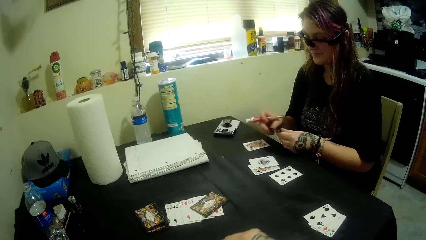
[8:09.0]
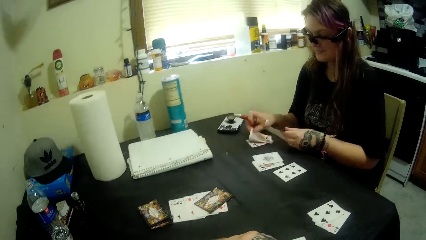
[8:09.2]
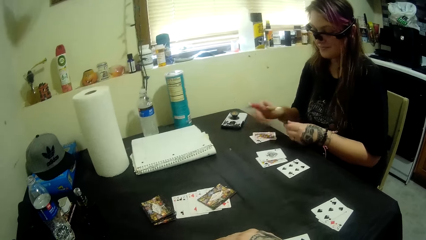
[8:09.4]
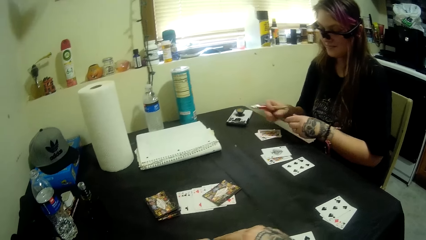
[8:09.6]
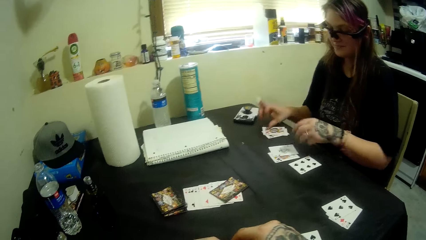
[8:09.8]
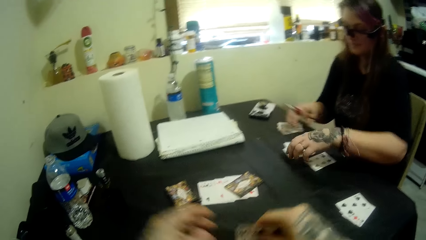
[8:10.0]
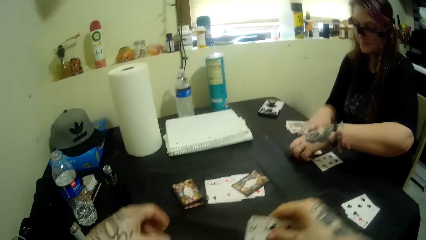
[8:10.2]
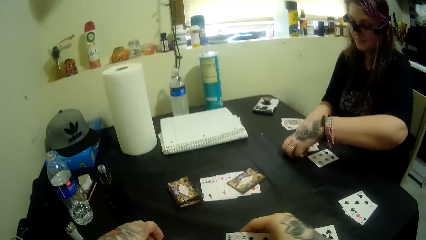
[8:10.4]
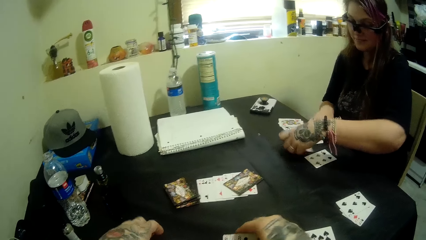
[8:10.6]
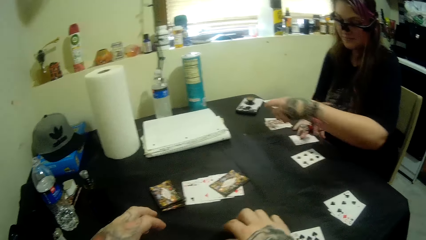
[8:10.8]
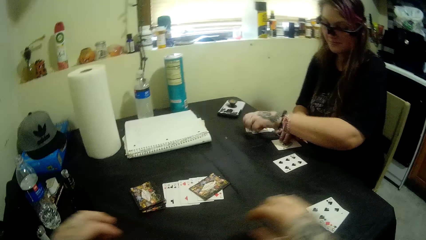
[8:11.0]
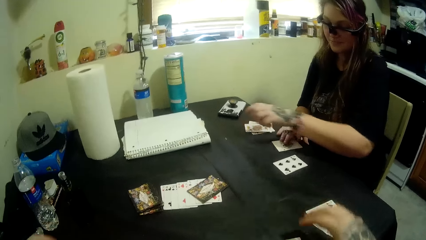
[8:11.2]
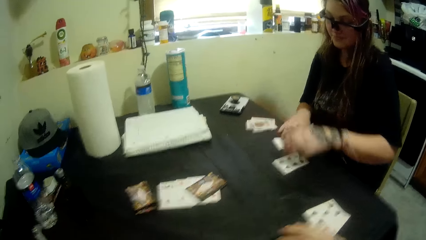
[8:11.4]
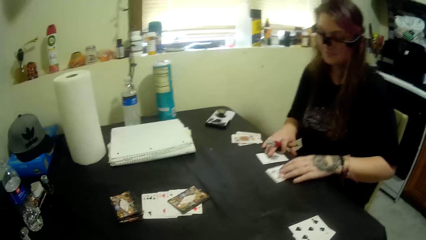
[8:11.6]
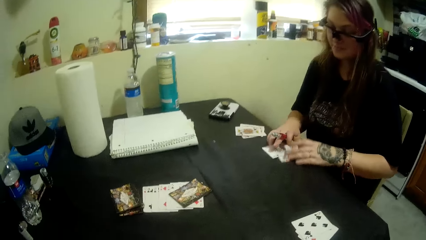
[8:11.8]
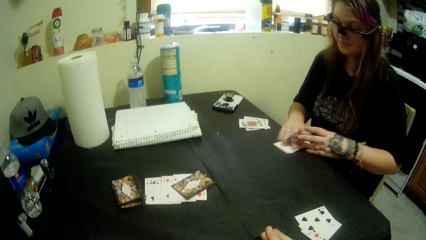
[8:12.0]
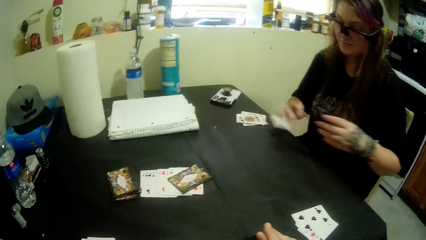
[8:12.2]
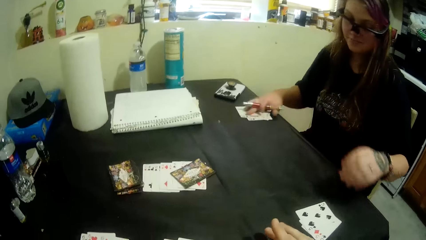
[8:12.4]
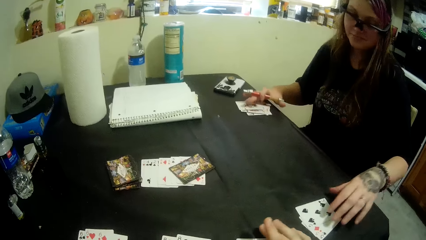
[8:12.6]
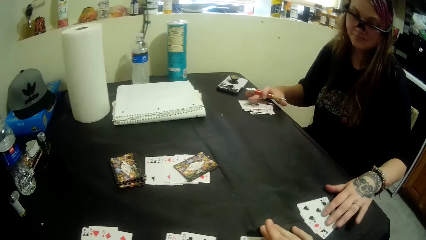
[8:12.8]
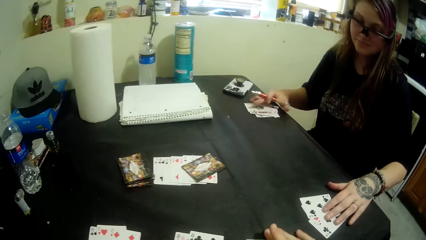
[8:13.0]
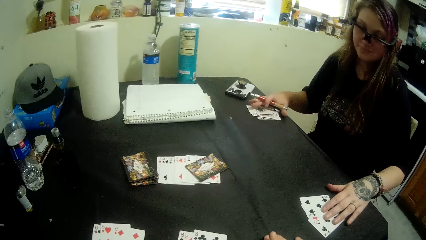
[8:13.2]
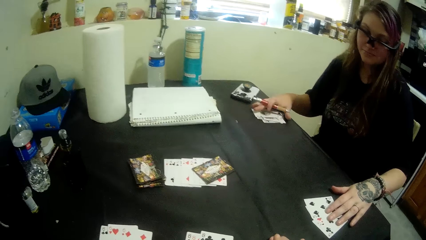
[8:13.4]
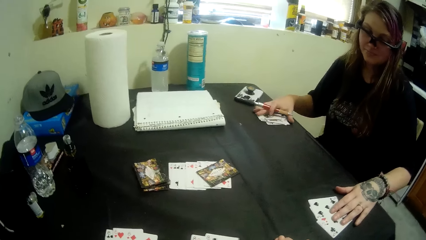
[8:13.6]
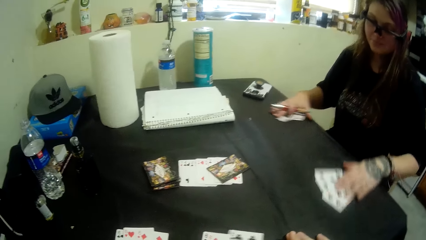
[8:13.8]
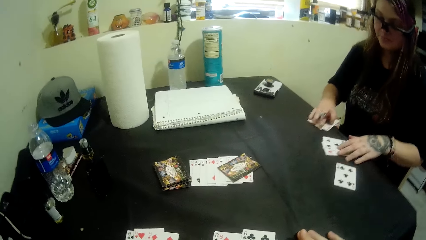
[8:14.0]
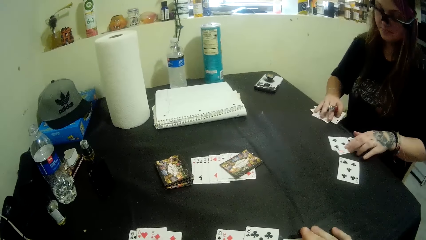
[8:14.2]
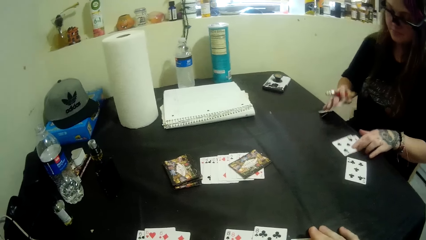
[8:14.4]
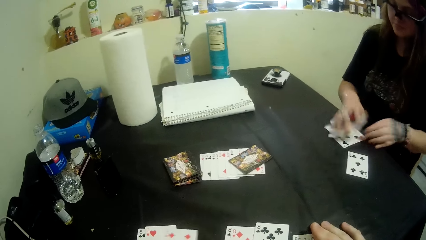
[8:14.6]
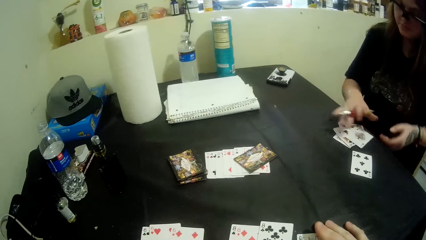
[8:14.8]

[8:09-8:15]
A woman places cards on the table with her right hand. She picks up a portion of the cards from the table with both hands. She gathers the cards on the table with both hands. She picks the cards.

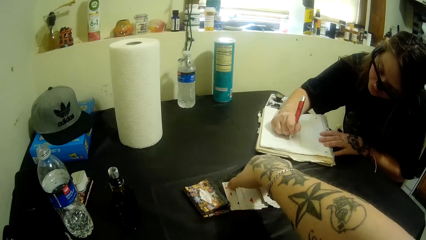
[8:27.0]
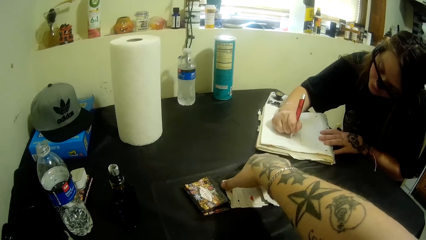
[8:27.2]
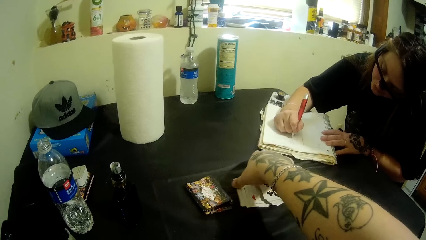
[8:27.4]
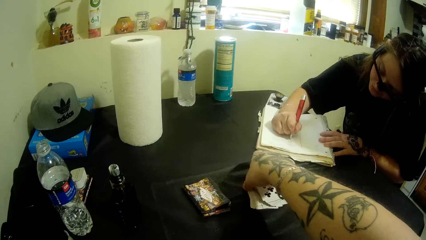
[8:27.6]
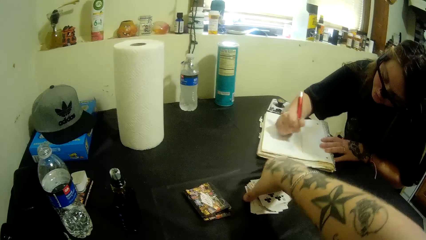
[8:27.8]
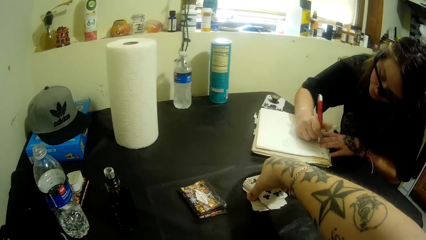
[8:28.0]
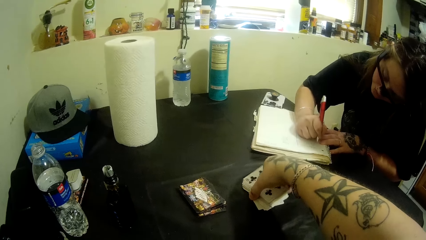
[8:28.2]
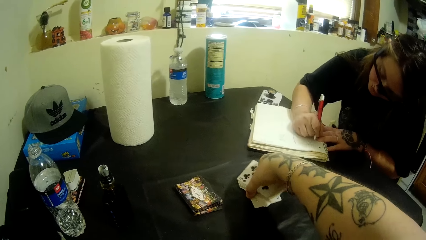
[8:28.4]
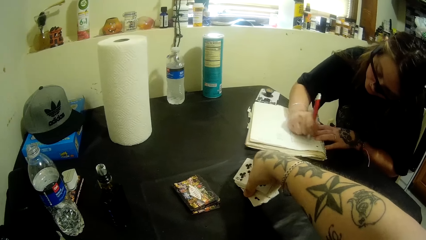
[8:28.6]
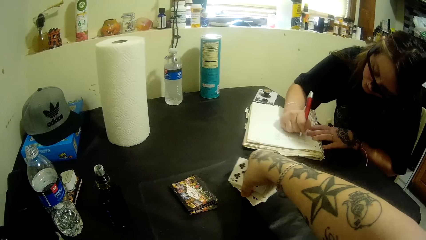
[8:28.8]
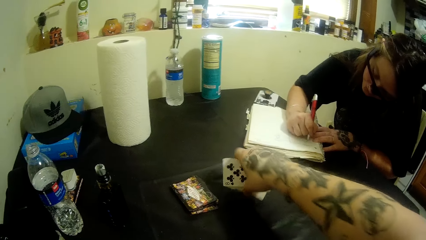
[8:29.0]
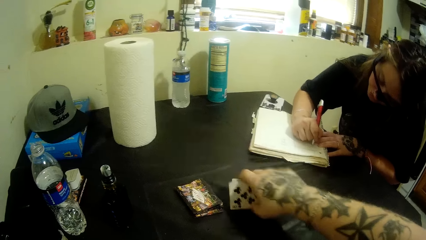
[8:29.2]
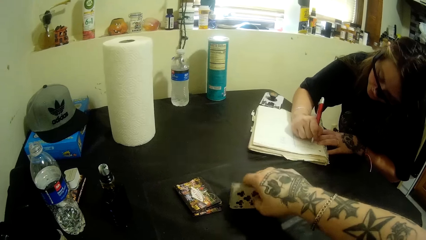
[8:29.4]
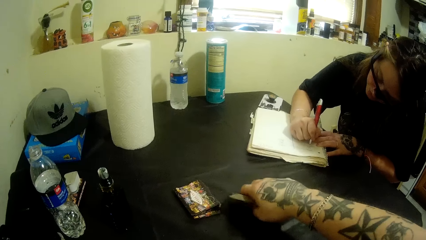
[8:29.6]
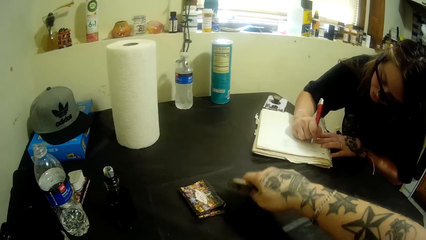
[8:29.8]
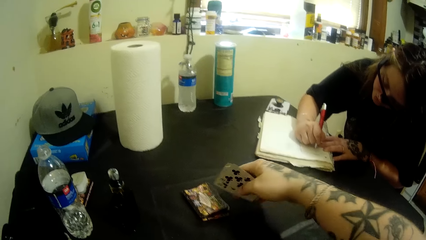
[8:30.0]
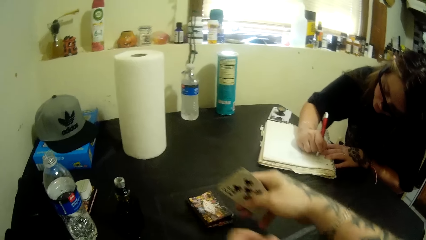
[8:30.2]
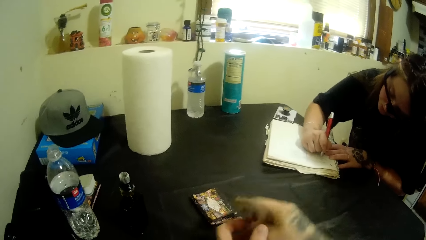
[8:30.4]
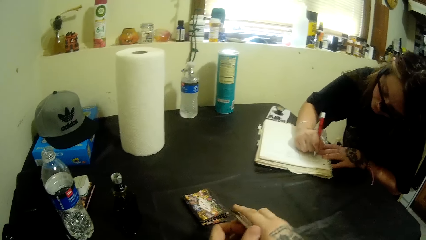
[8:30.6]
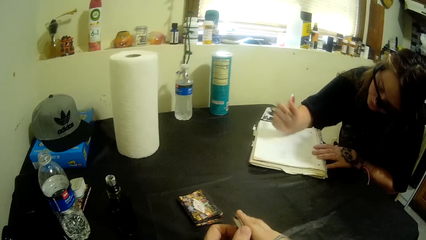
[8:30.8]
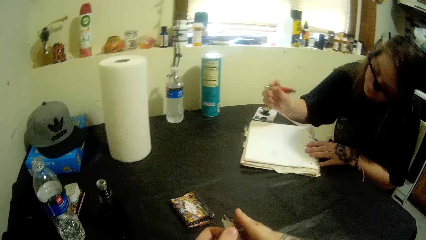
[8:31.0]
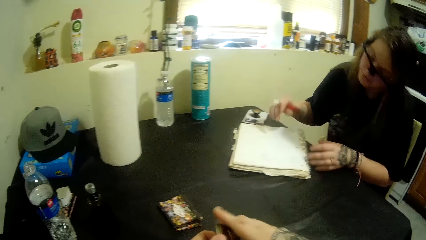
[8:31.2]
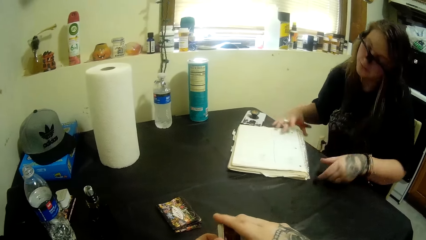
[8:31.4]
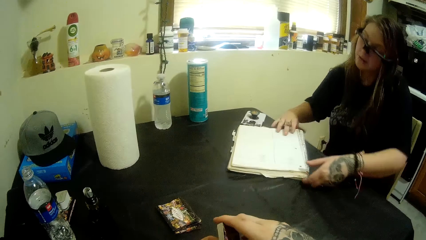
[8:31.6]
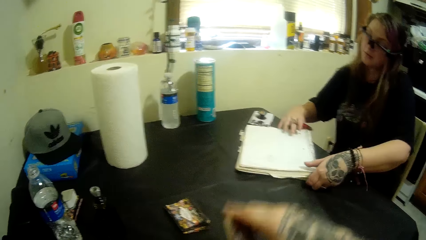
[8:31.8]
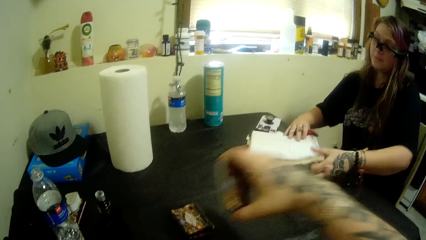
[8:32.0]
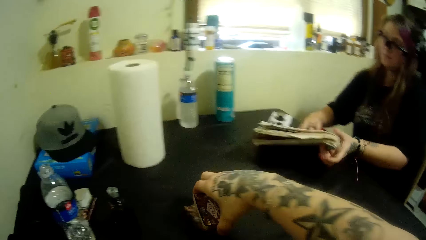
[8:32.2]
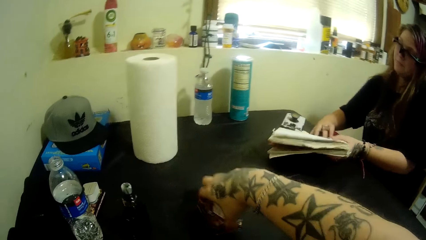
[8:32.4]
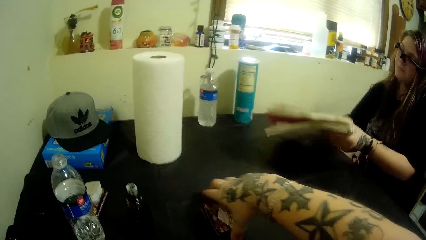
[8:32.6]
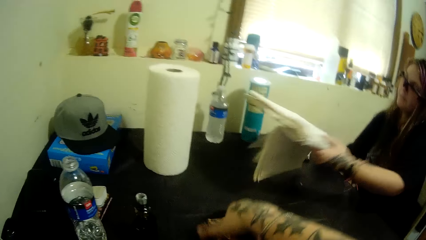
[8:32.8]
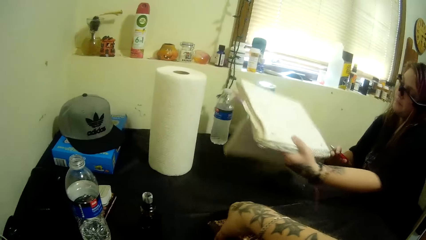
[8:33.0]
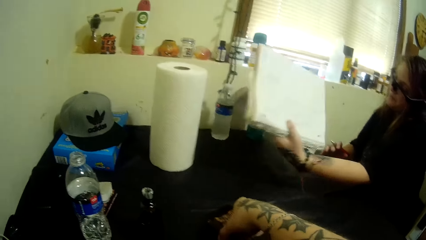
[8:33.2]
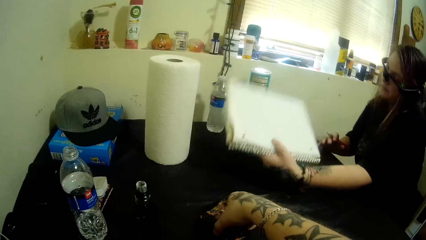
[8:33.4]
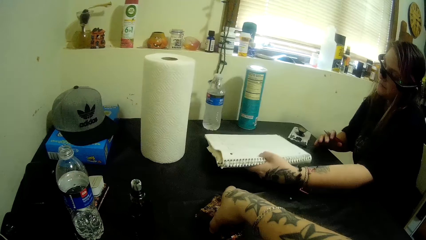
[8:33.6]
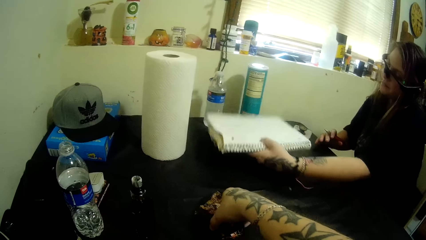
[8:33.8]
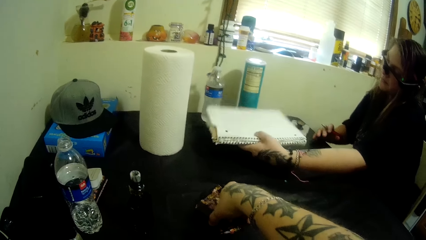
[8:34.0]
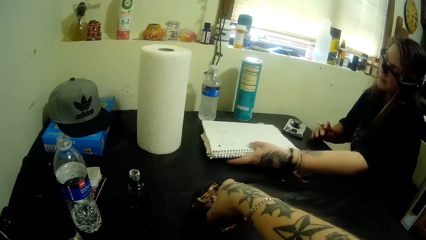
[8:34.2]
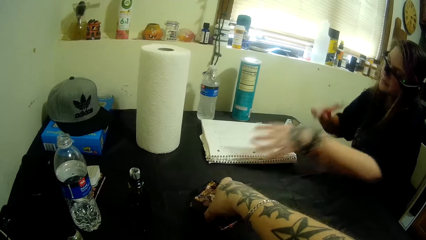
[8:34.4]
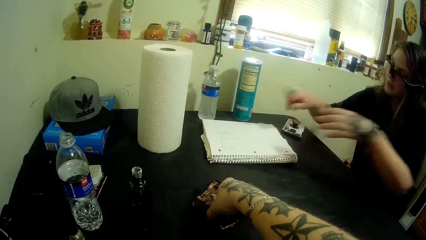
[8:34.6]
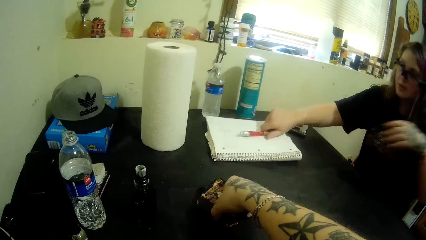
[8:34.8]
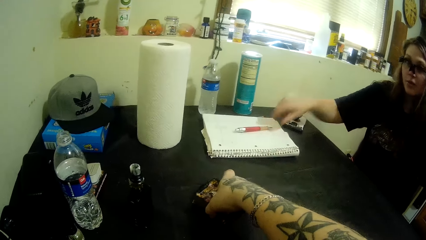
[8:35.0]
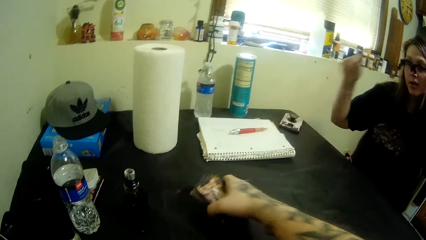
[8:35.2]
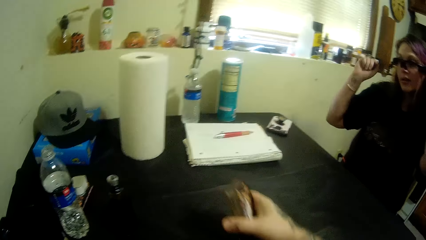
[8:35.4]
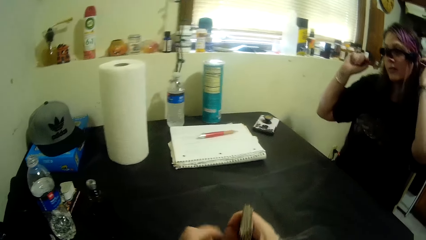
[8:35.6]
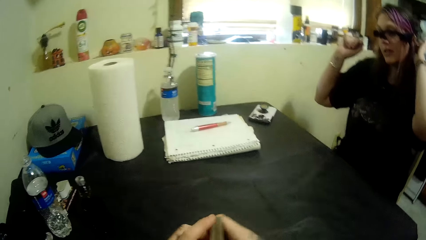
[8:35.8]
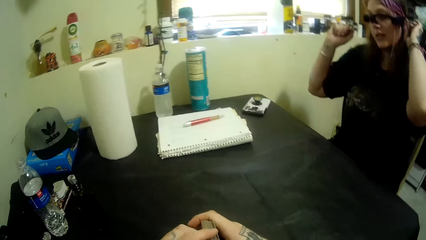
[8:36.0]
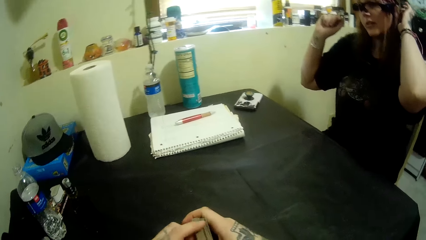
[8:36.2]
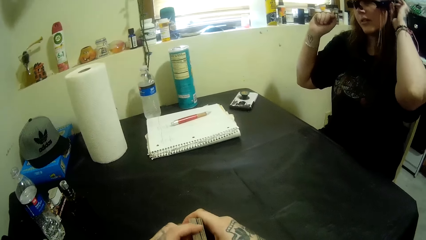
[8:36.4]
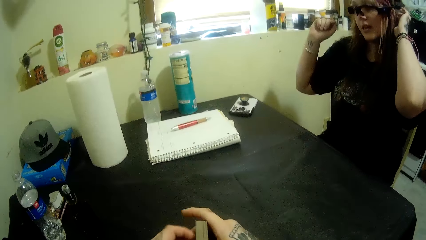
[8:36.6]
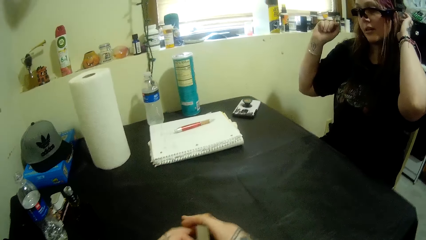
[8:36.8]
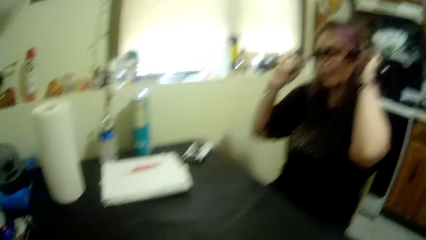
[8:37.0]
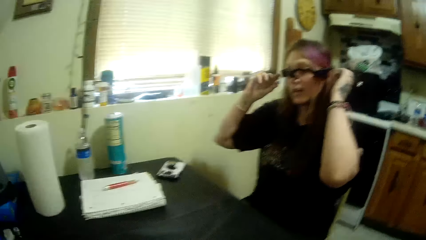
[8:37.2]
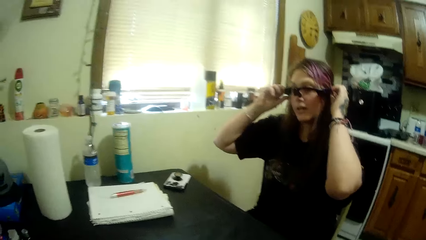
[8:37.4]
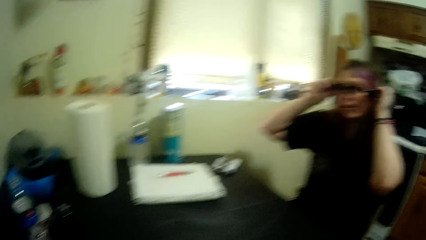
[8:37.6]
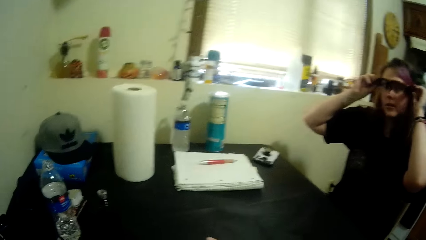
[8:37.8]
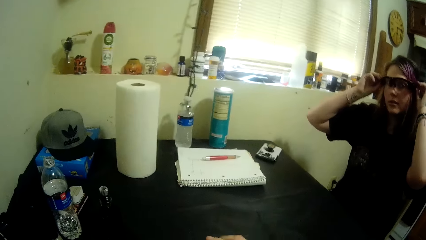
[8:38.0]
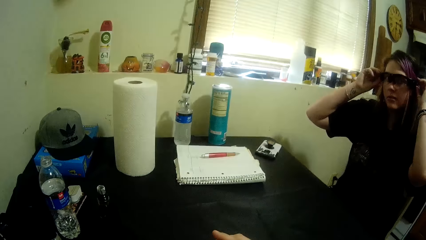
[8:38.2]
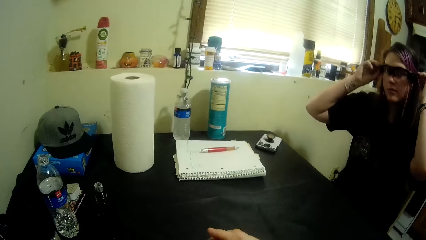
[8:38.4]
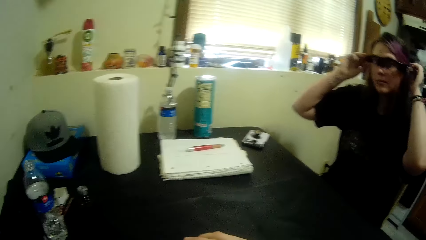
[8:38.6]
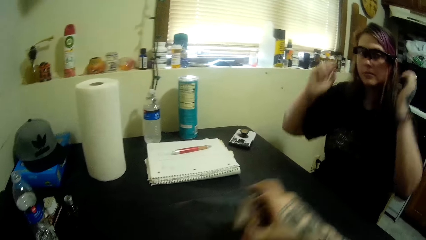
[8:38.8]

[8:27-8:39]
The camera wearer adjusts the cards on the table with his right hand. A woman drops the book on the table with her left hand. She places the pen on top of the book. She touches the camera with her left hand. She adjusts the glasses.
